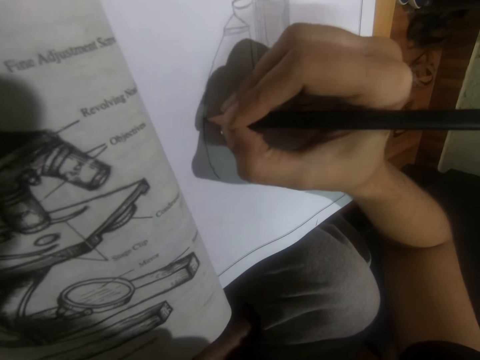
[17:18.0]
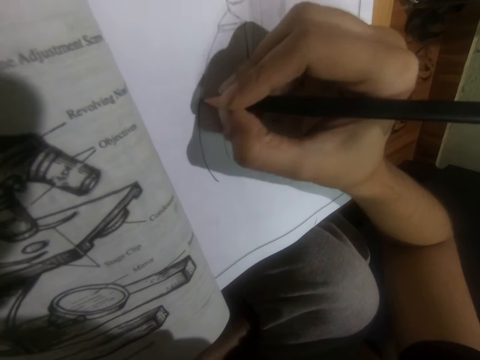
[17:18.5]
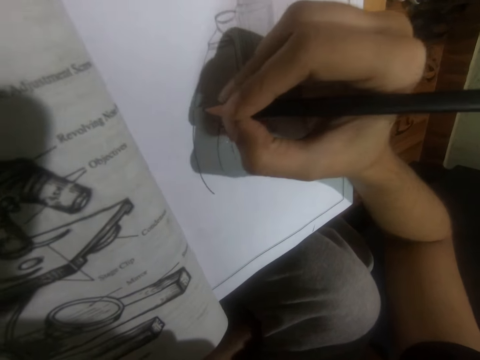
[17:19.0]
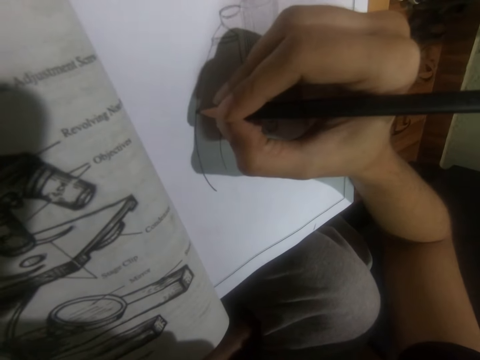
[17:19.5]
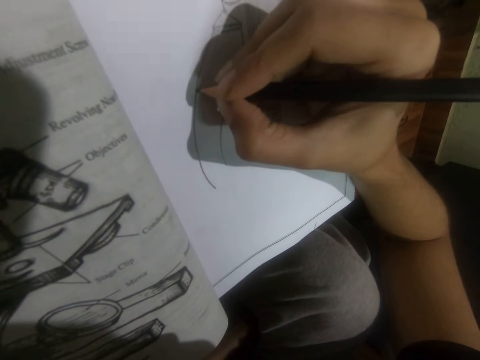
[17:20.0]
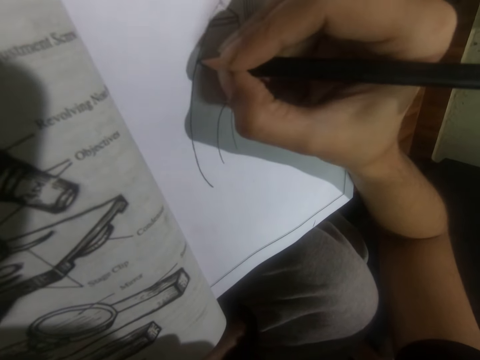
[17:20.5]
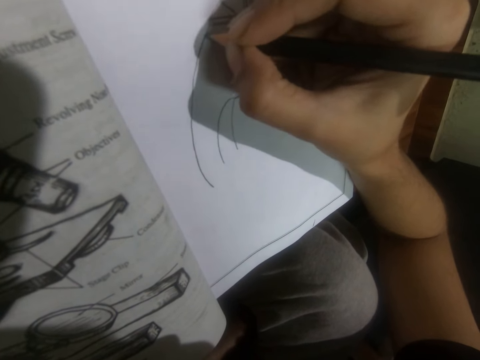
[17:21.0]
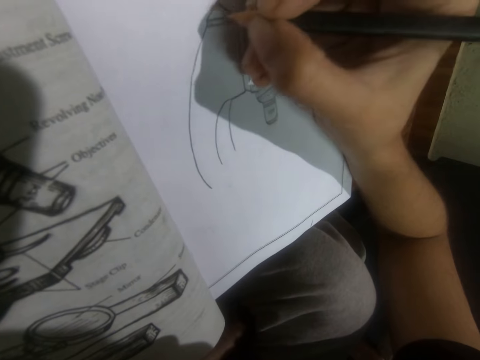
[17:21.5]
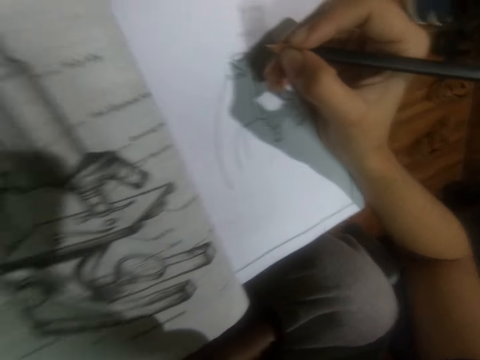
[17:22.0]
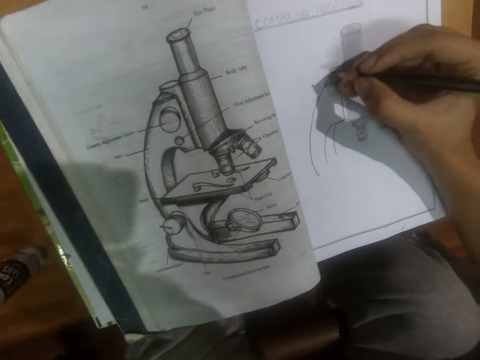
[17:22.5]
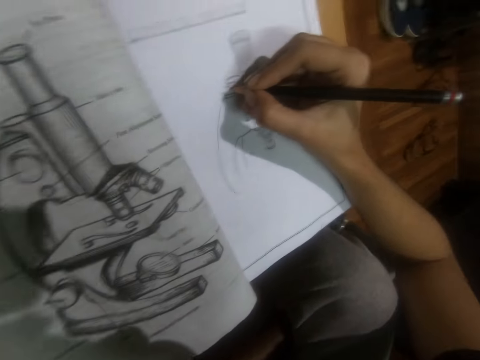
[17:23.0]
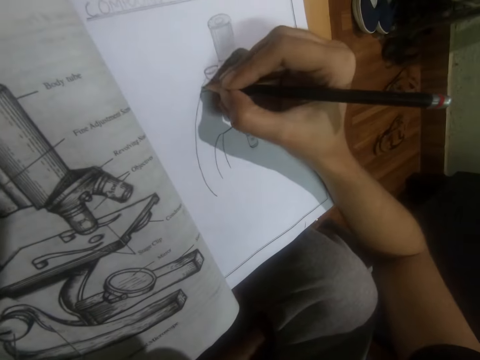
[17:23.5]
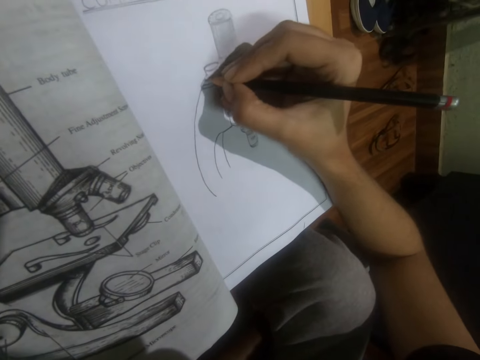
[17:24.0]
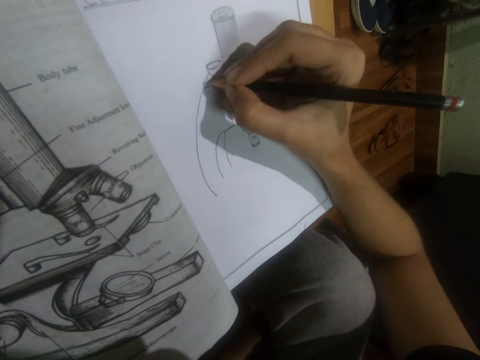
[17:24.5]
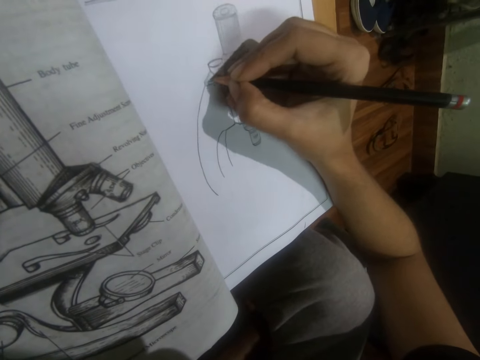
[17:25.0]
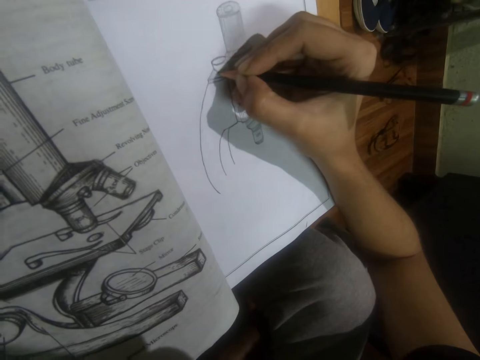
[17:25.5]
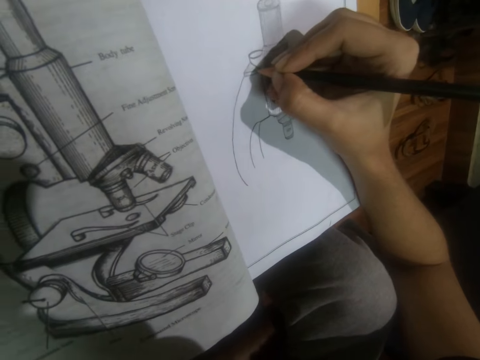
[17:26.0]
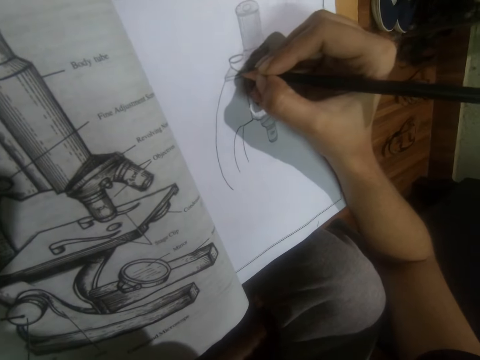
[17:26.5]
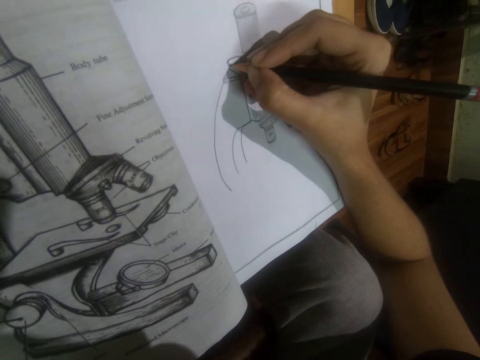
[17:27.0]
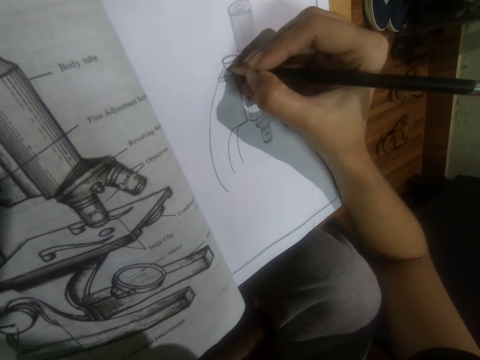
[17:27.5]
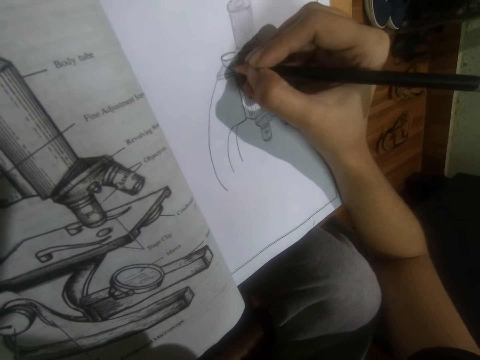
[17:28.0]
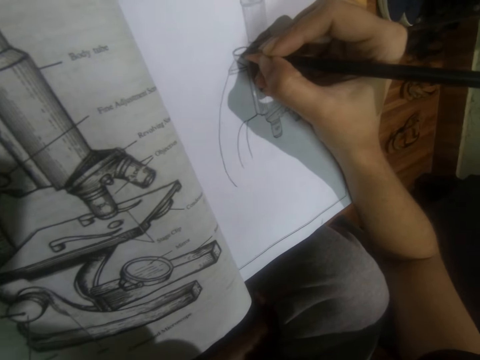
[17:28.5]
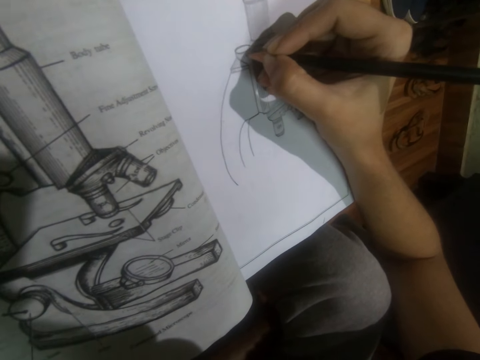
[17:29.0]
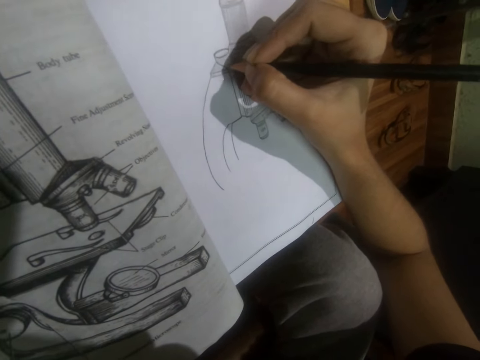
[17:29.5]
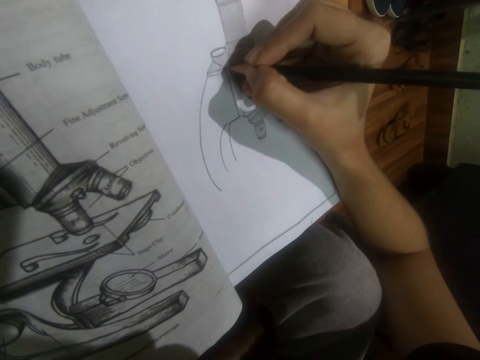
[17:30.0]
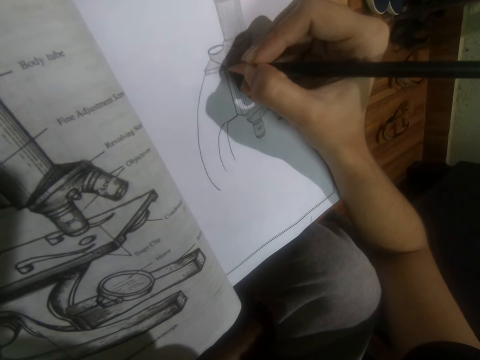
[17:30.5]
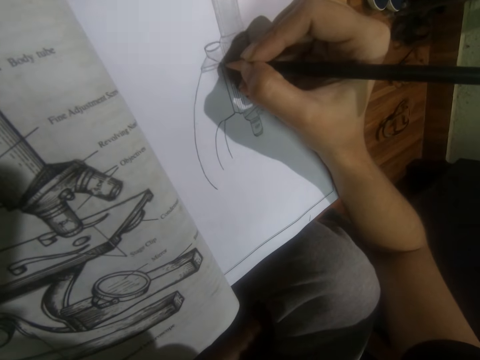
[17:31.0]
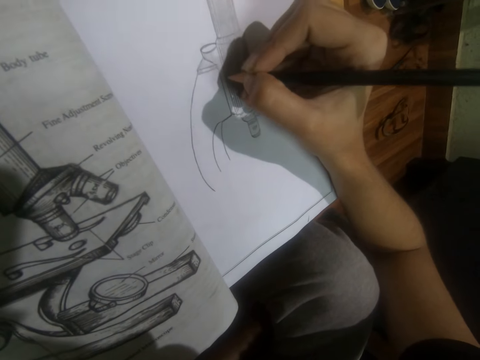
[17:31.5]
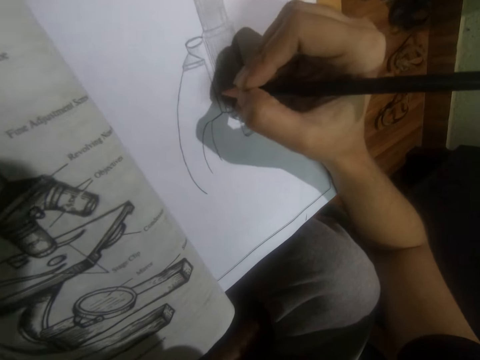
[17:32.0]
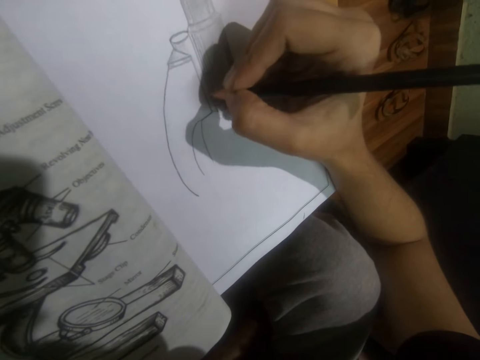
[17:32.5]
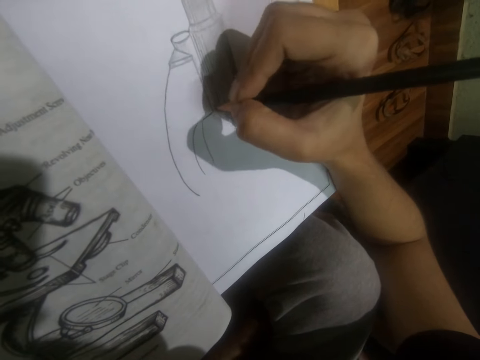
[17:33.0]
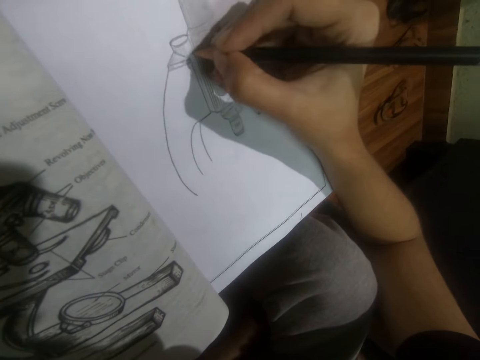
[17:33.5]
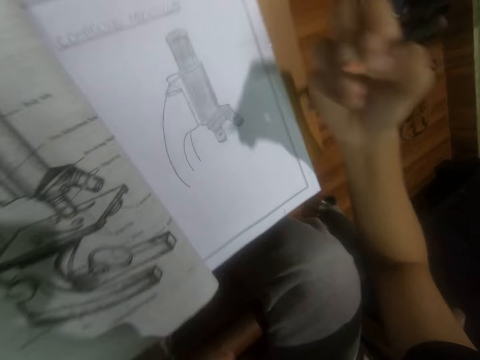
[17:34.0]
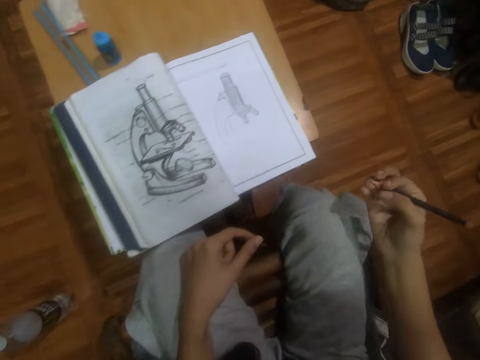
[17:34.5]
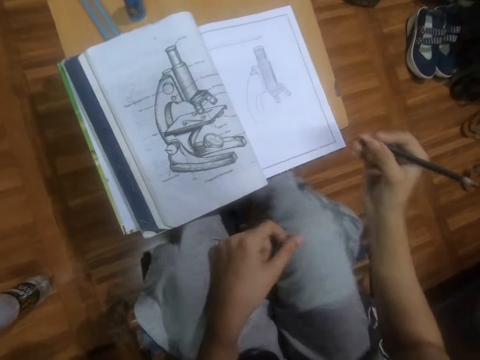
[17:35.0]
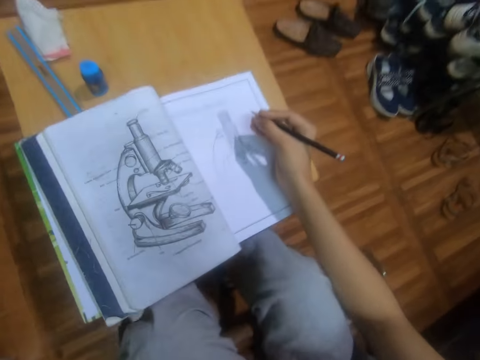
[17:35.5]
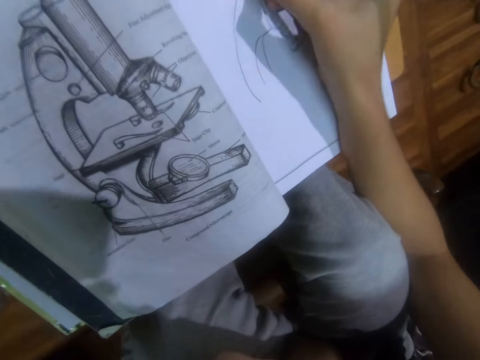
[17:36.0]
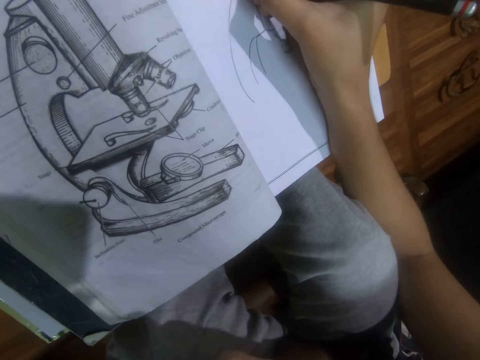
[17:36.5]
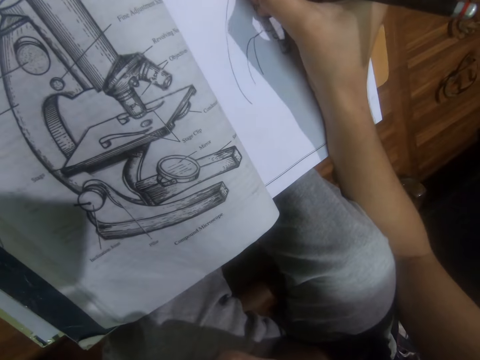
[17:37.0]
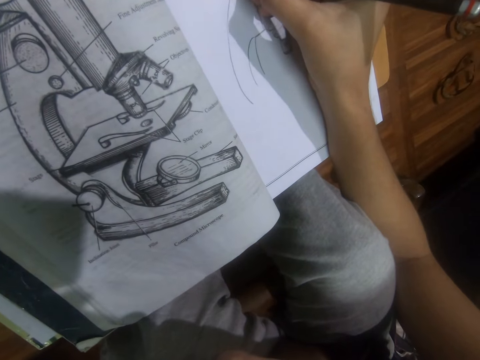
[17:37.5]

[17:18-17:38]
The camera wearer looks around. They draw on a book. They look at the book. They sit upright. They draw on the book.
